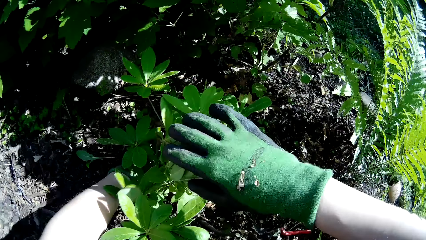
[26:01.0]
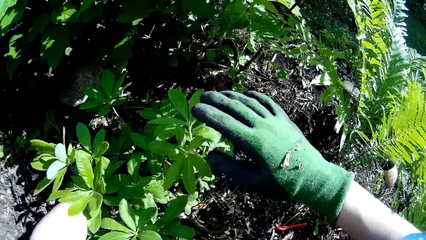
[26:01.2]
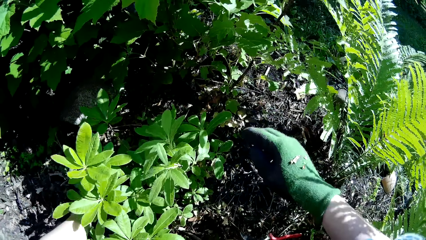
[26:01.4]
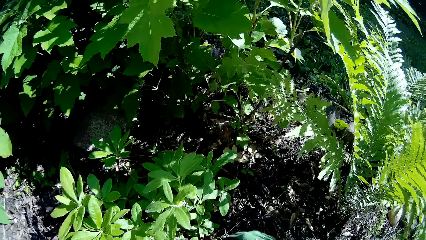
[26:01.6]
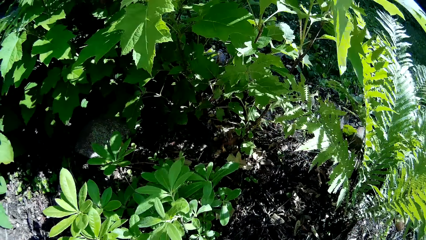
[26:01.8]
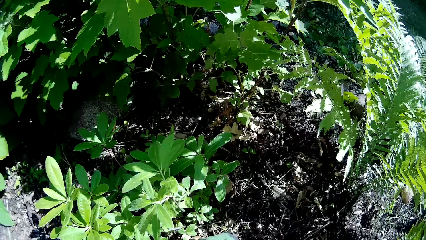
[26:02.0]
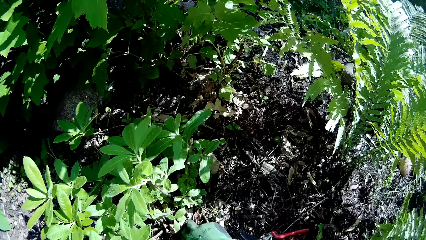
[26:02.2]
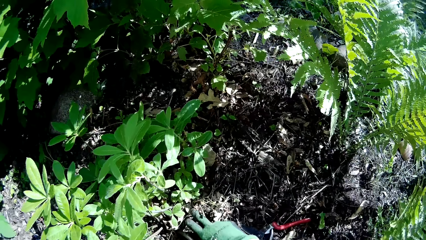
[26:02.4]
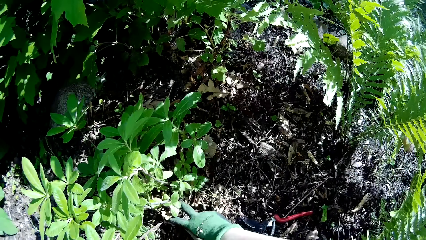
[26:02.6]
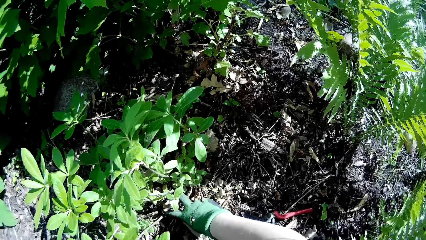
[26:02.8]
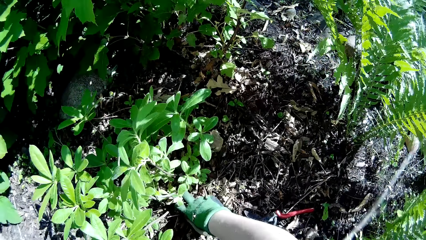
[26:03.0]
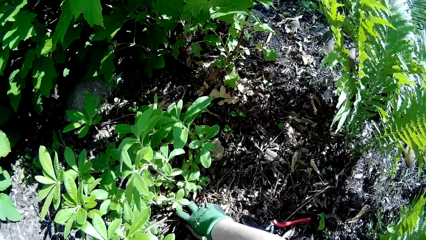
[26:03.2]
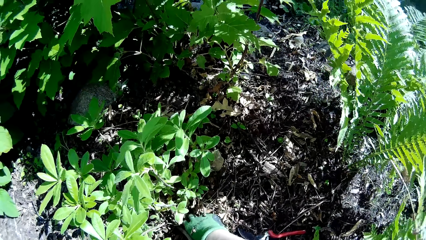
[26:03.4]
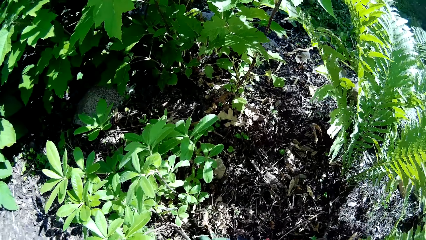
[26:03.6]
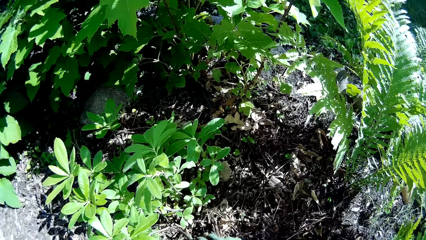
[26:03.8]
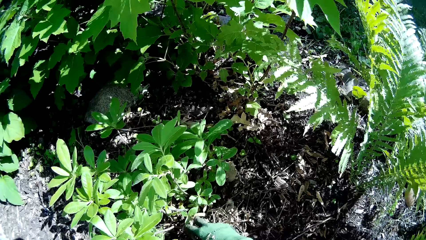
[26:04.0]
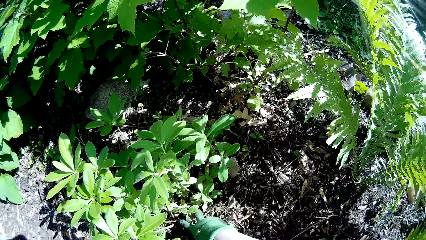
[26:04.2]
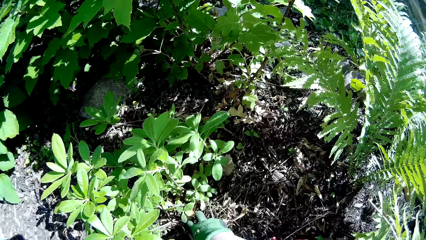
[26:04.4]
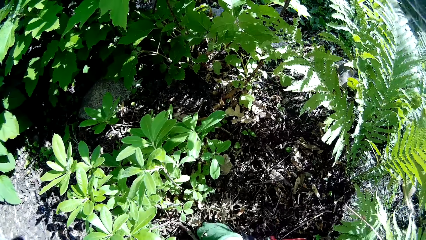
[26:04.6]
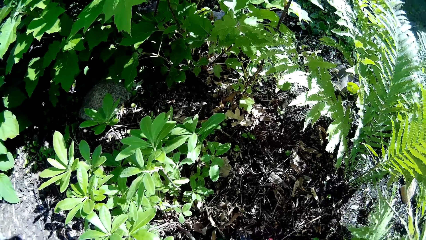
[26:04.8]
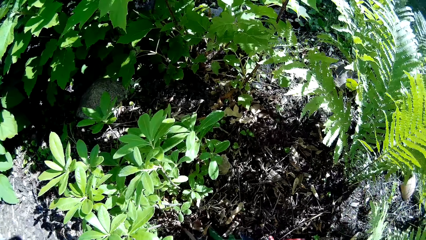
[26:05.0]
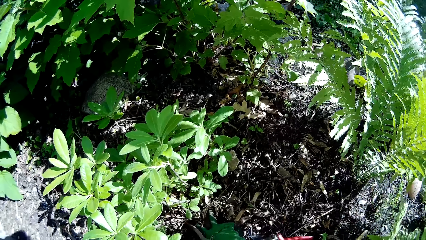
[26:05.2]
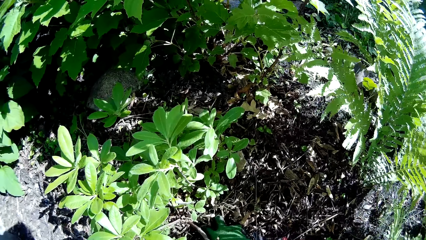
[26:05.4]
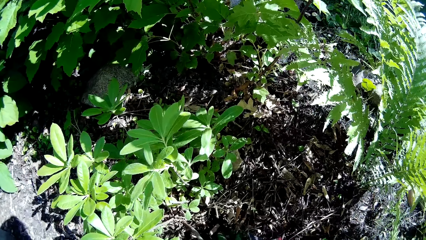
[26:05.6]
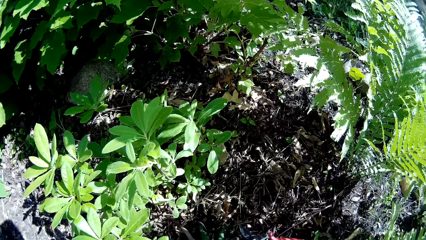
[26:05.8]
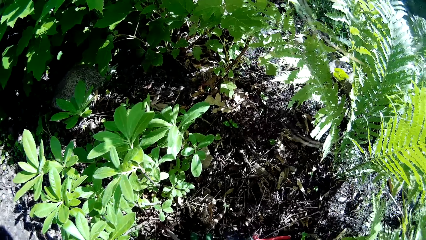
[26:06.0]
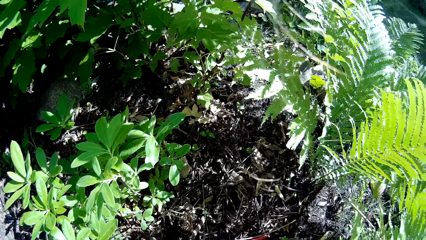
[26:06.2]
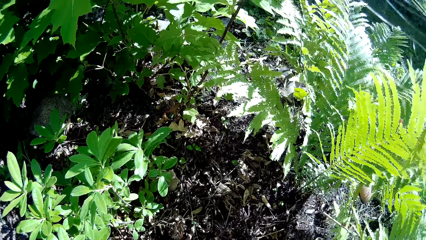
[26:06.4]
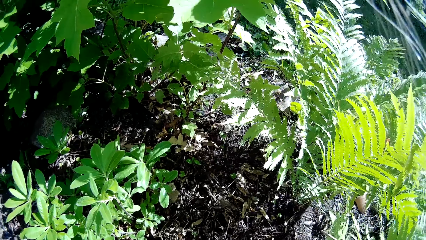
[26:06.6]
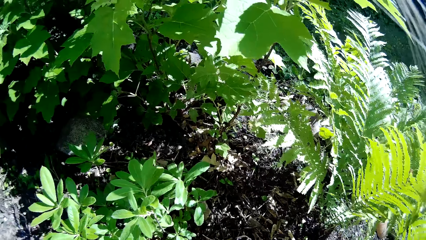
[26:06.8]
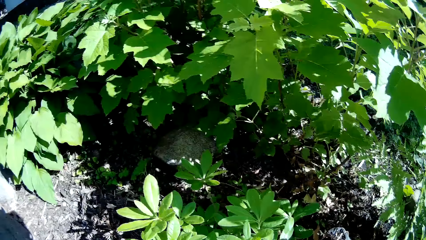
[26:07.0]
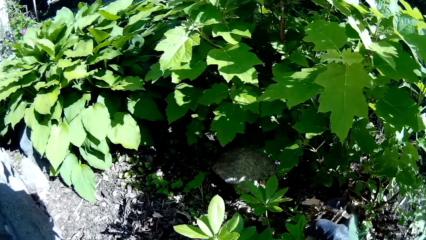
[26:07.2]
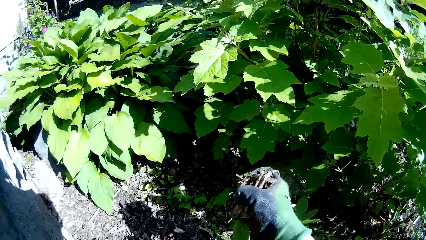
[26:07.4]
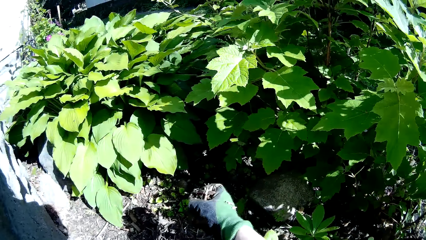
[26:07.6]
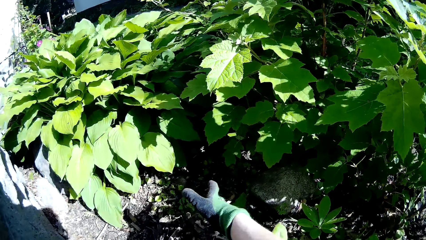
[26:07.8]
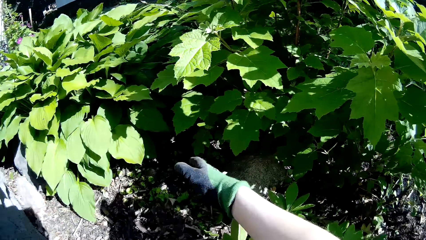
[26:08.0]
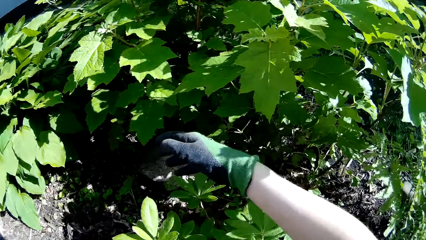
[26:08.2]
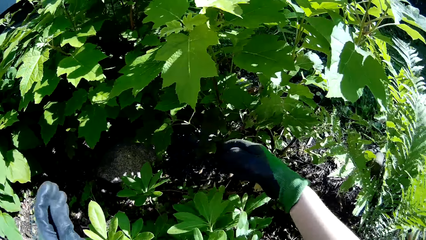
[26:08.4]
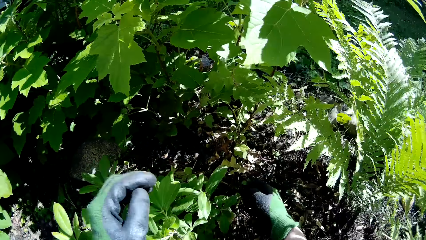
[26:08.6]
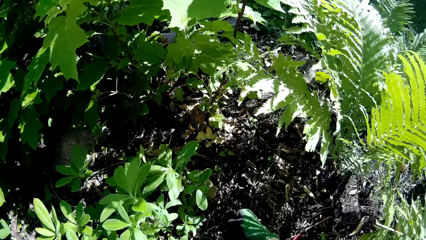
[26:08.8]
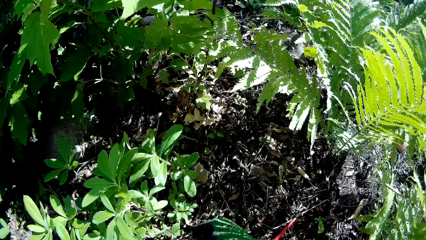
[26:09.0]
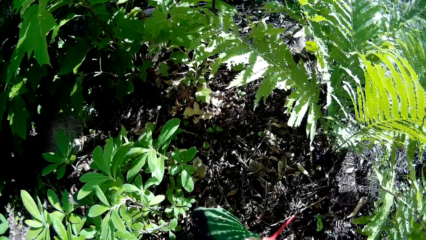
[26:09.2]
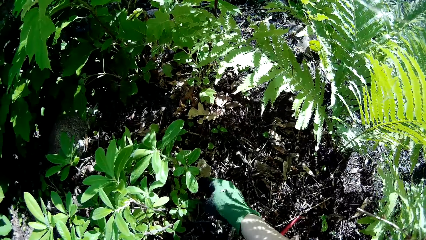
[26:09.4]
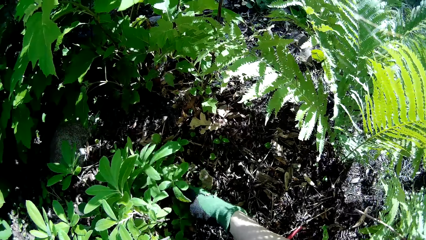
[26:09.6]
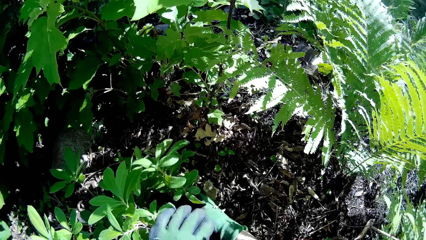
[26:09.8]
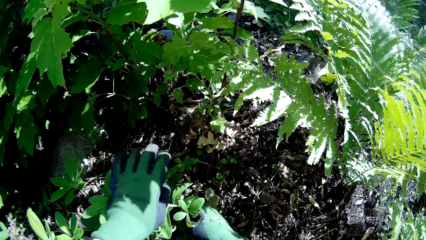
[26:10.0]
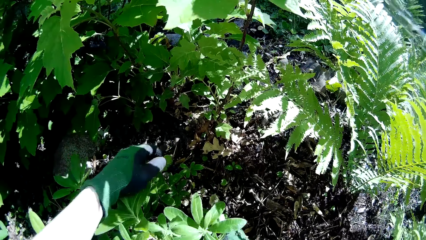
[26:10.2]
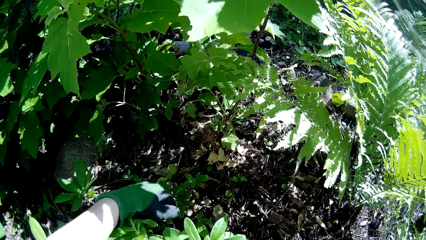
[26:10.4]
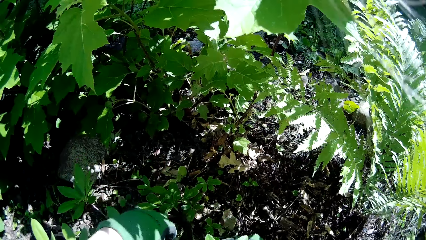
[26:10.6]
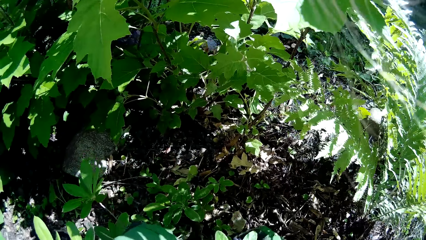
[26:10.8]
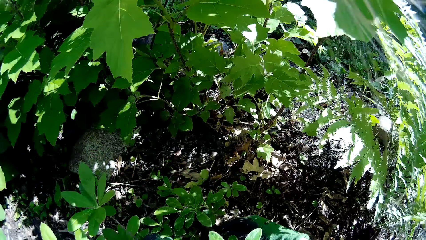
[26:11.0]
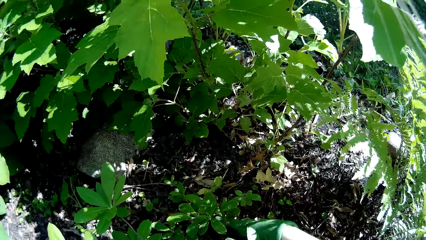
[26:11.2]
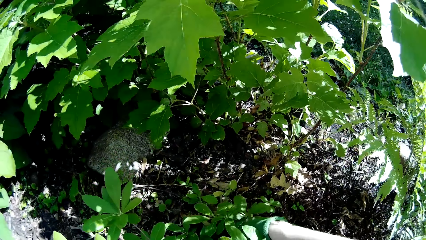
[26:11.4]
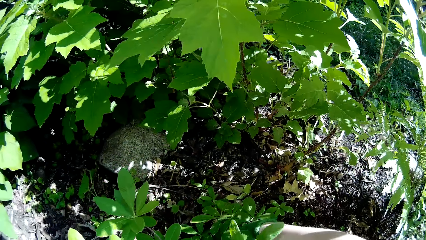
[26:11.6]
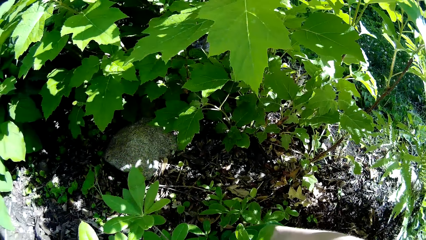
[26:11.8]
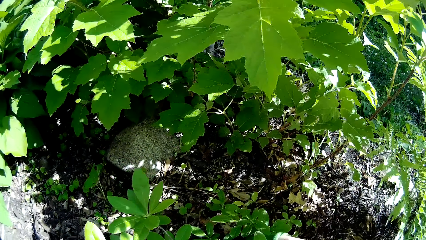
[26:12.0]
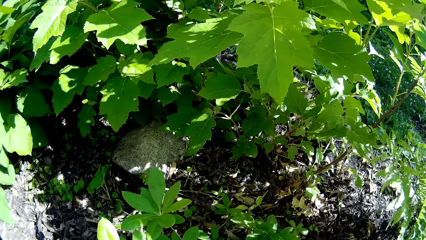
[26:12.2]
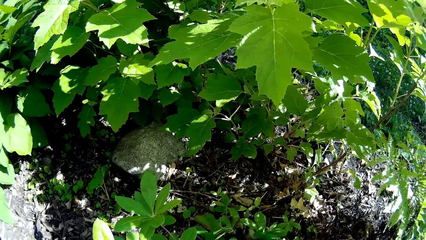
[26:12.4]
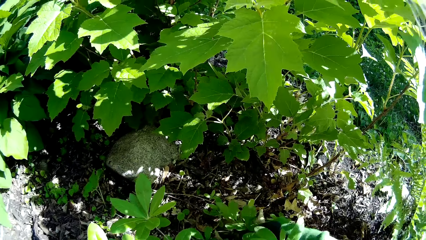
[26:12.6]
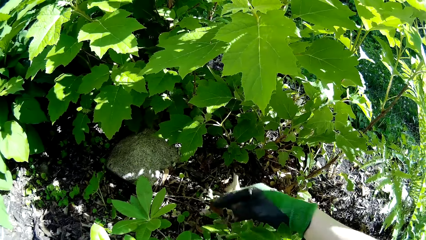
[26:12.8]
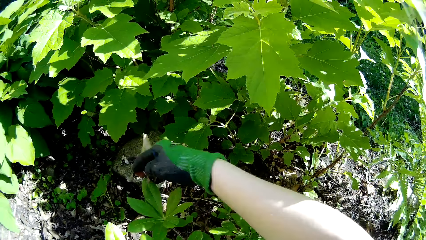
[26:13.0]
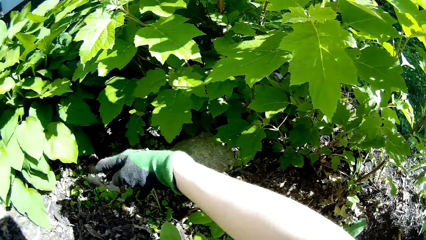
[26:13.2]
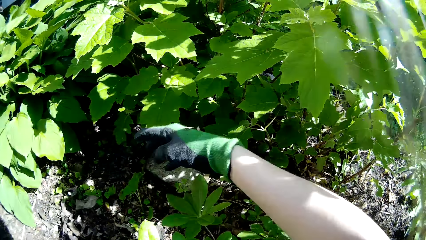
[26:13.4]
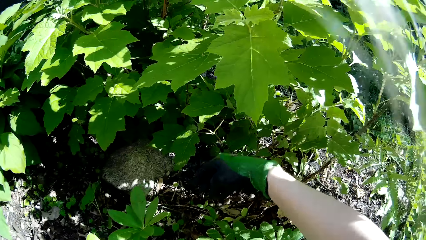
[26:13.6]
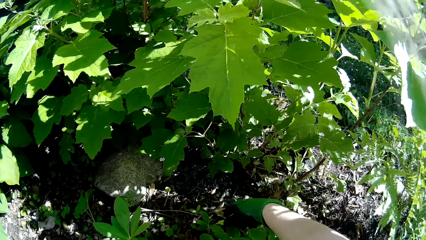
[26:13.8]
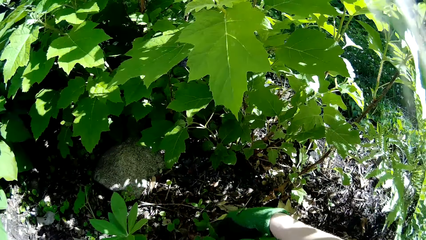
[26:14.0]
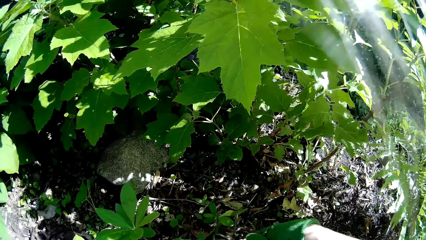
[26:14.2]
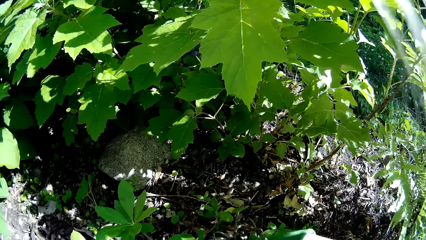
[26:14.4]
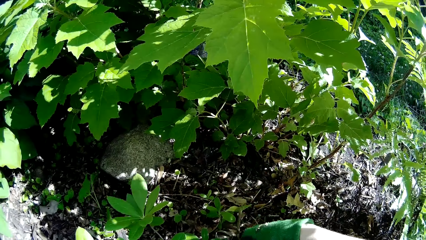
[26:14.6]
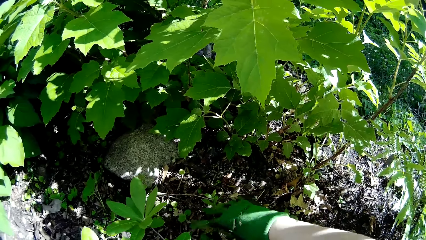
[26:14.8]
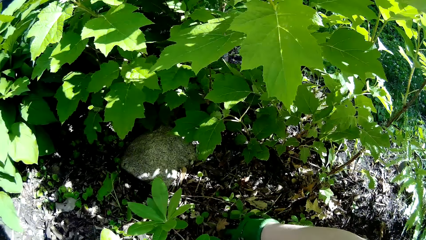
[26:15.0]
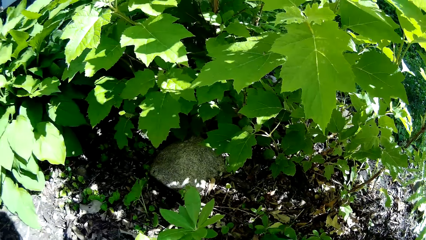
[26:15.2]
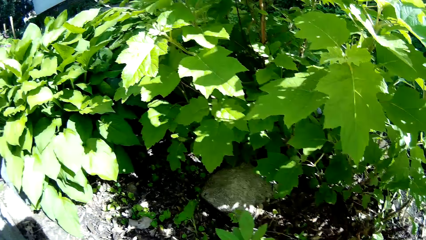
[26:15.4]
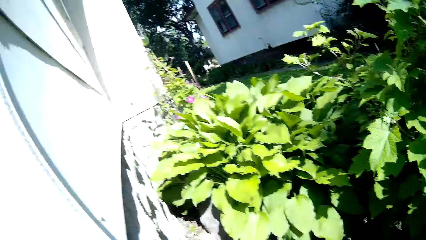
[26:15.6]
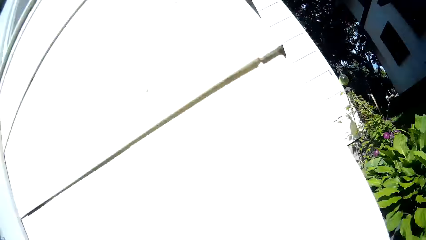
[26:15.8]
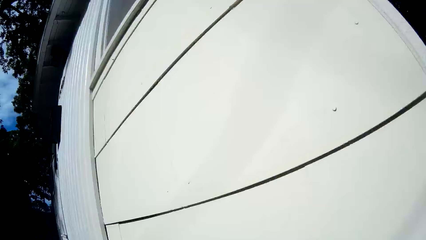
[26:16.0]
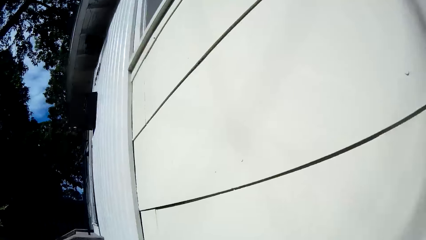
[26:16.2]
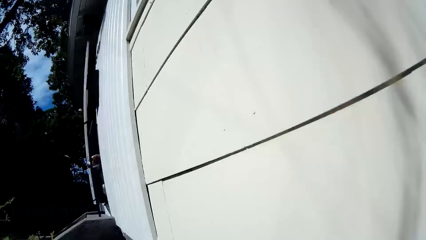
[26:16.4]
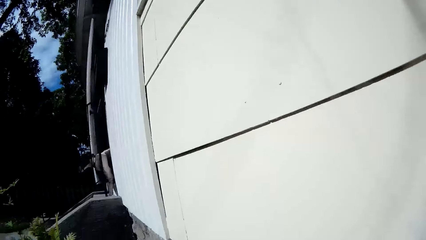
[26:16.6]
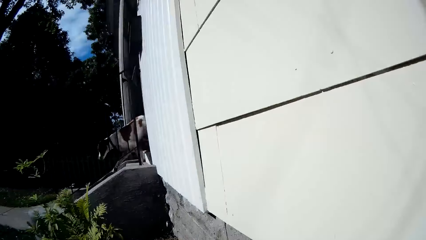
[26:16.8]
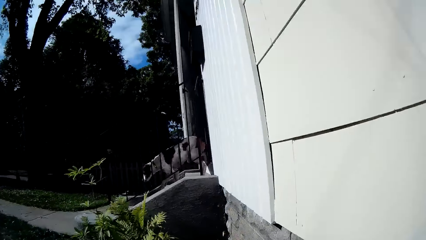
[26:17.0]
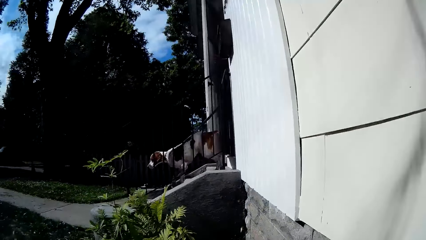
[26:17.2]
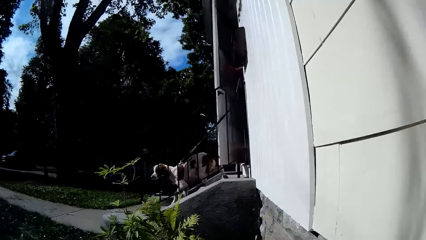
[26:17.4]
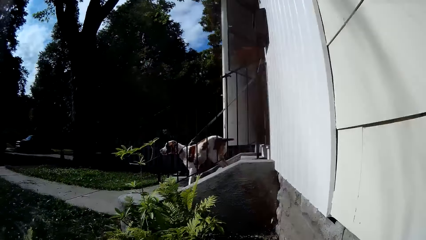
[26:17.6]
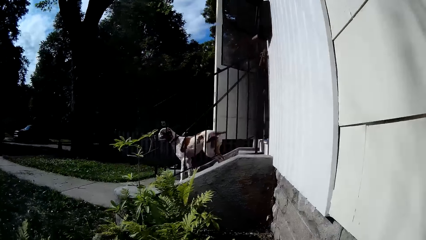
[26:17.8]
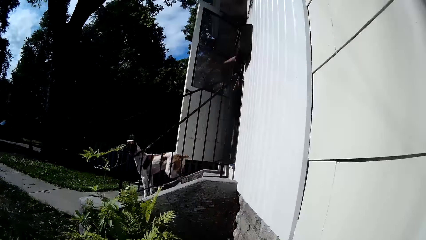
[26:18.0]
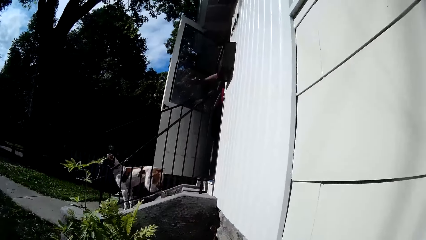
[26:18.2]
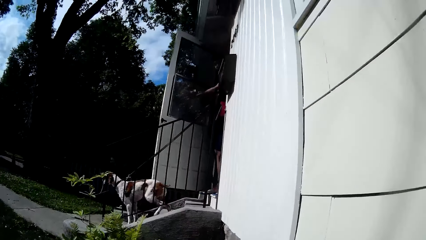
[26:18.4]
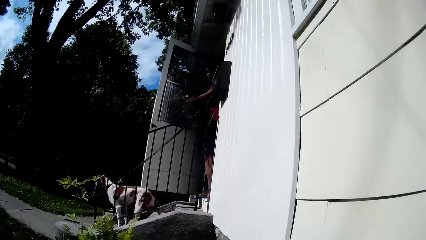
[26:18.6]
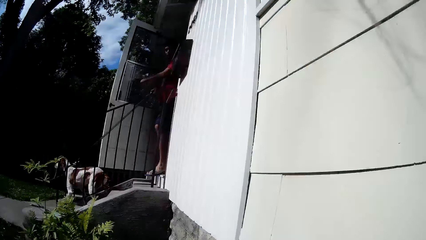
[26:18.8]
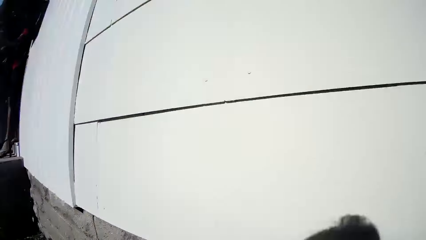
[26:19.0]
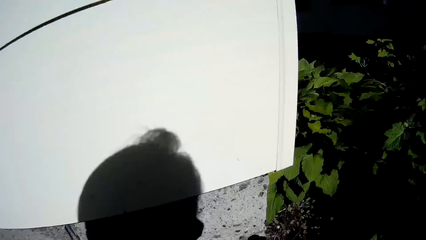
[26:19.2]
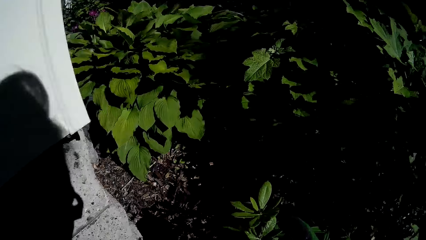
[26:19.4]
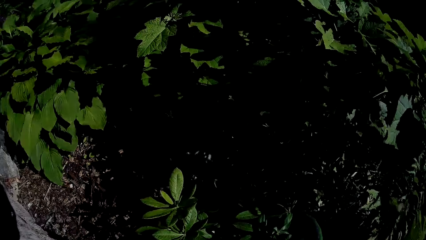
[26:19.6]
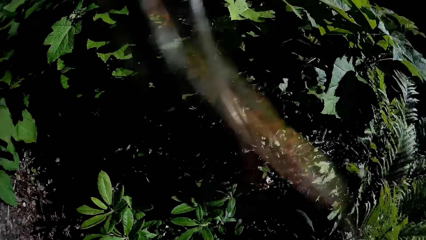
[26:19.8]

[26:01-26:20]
The camera wearer moves some twigs on the ground with her right hand. She moves the dry weed. She drops the twigs on the ground with her right hand. She holds a leaf with her right hand. She moves the plant, plucks the leaf and throws the leaf. A dog comes out of a door. The camera wearer walks around. The dog walks down the stairs. A boy opens the door with his left hand.
